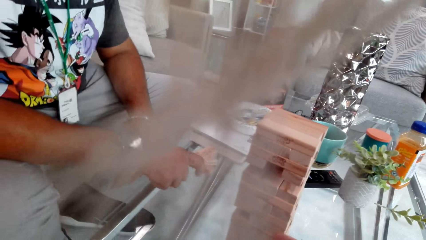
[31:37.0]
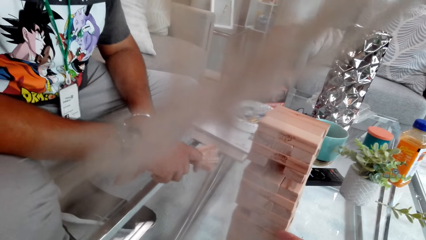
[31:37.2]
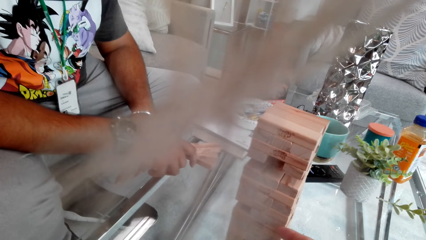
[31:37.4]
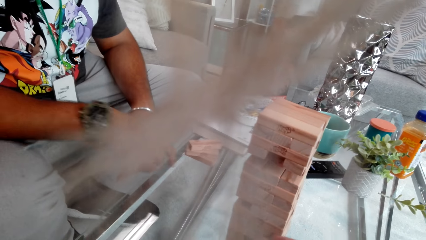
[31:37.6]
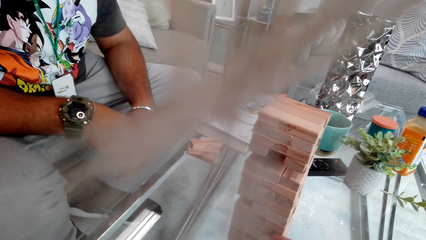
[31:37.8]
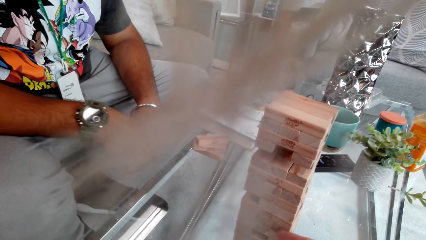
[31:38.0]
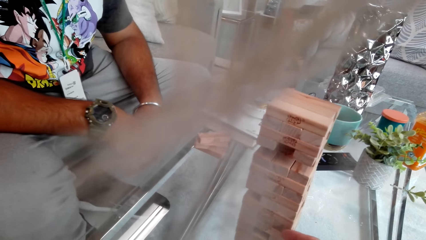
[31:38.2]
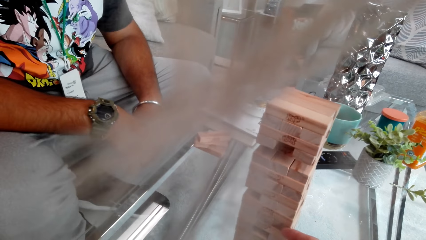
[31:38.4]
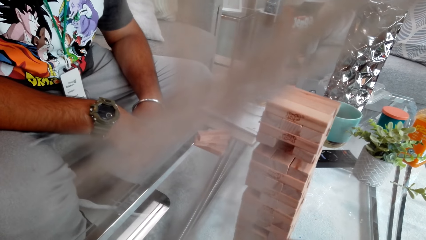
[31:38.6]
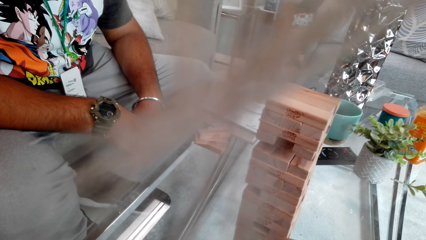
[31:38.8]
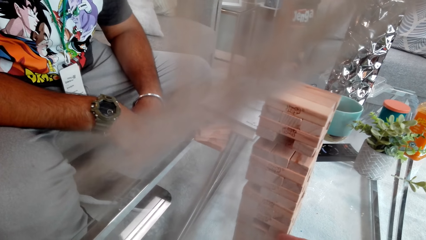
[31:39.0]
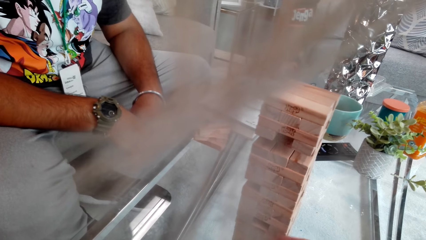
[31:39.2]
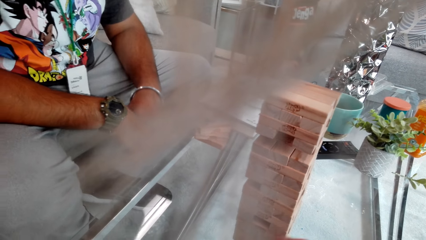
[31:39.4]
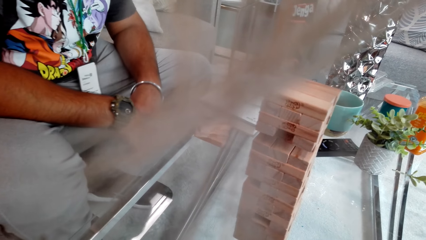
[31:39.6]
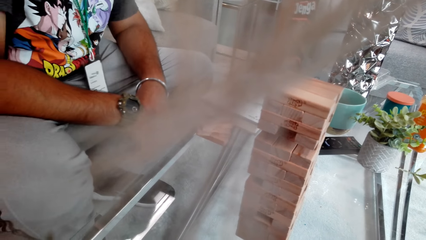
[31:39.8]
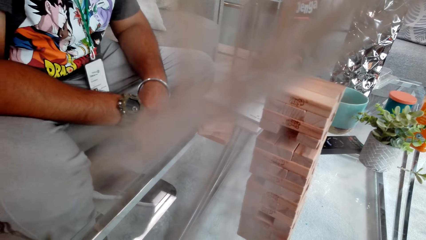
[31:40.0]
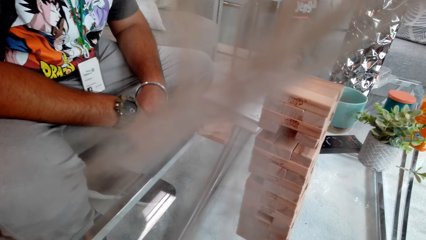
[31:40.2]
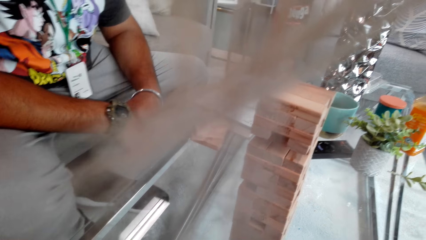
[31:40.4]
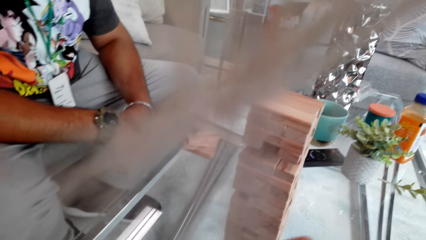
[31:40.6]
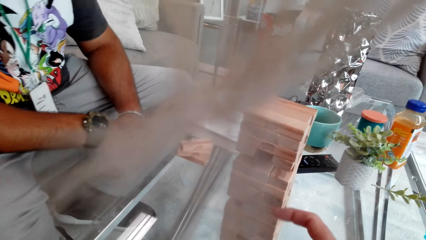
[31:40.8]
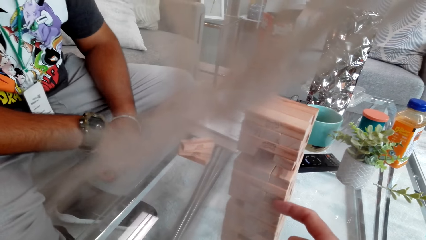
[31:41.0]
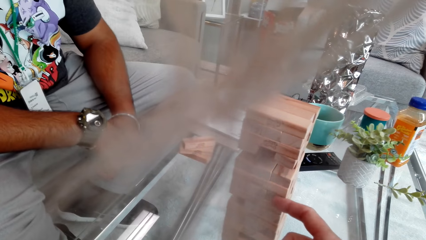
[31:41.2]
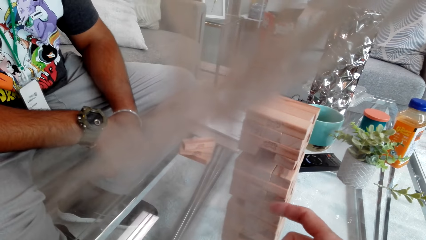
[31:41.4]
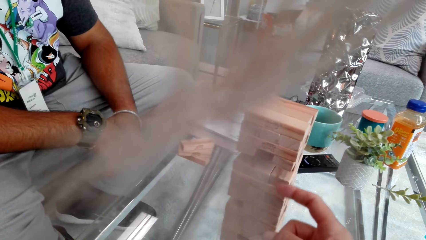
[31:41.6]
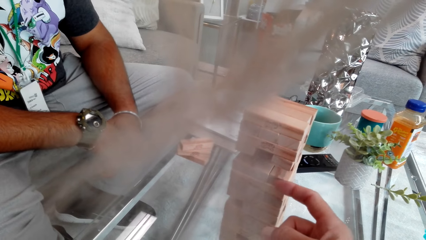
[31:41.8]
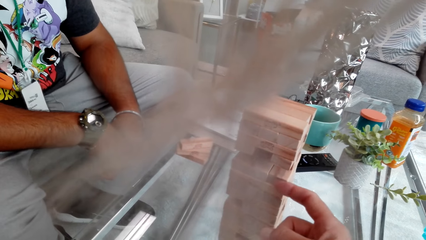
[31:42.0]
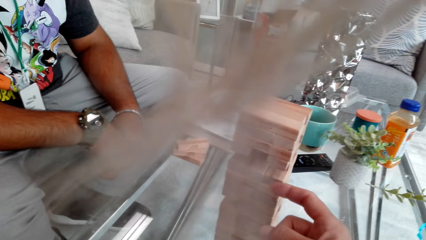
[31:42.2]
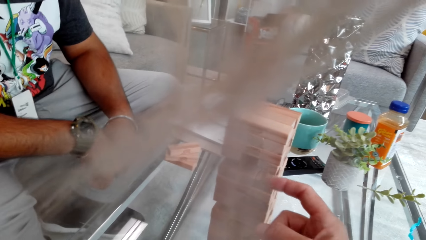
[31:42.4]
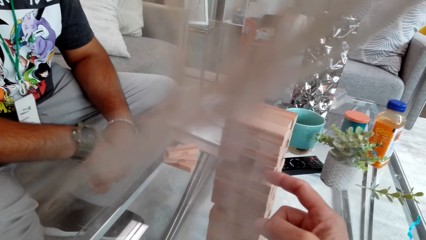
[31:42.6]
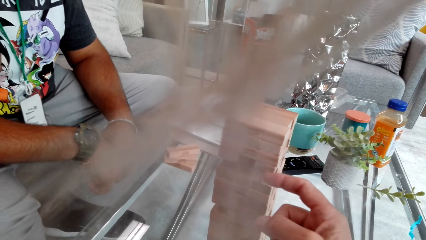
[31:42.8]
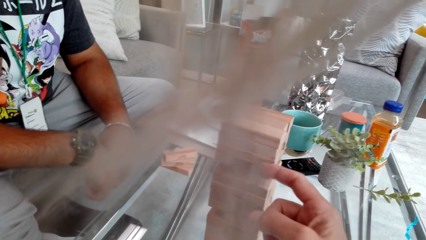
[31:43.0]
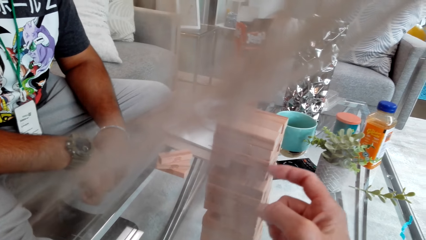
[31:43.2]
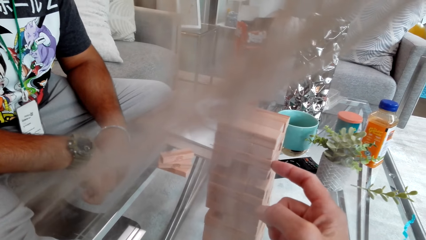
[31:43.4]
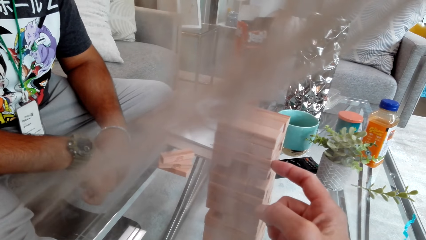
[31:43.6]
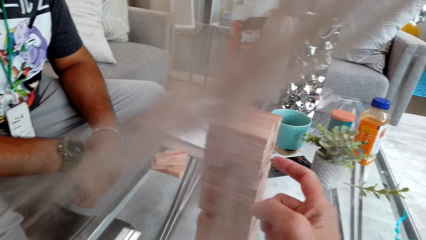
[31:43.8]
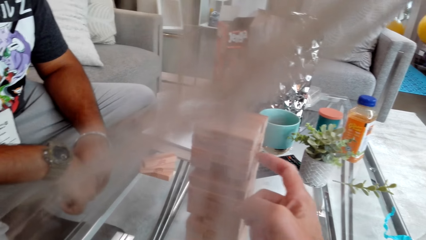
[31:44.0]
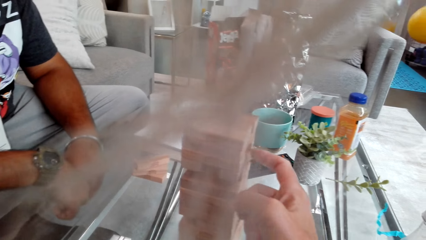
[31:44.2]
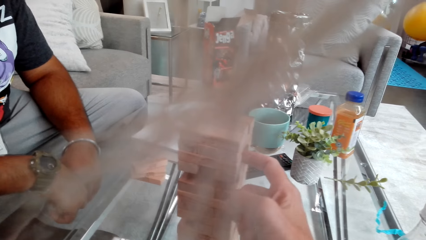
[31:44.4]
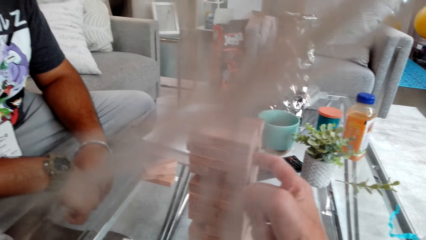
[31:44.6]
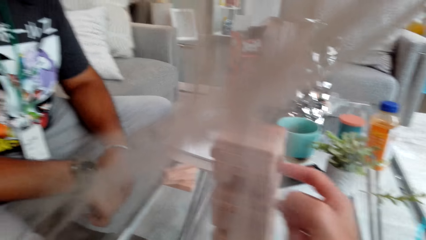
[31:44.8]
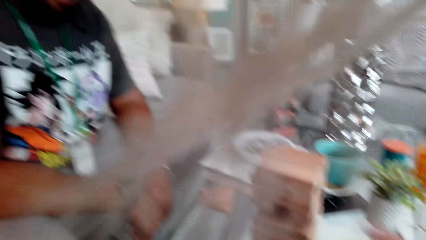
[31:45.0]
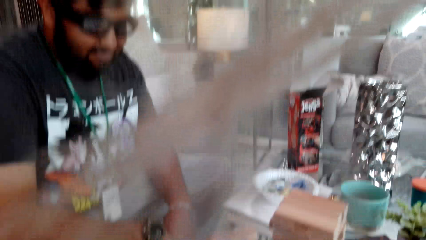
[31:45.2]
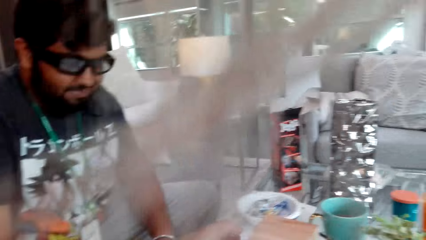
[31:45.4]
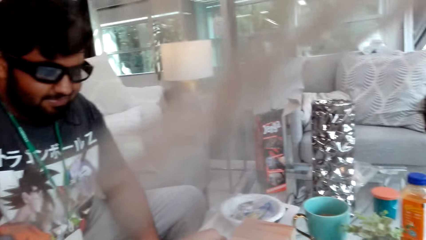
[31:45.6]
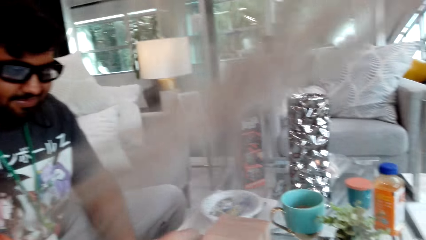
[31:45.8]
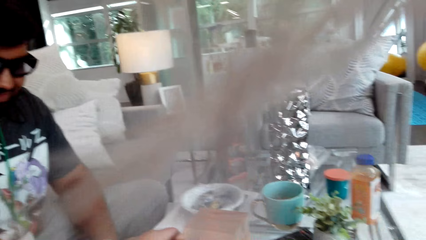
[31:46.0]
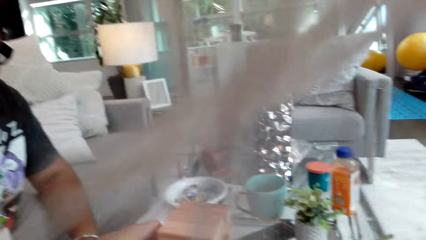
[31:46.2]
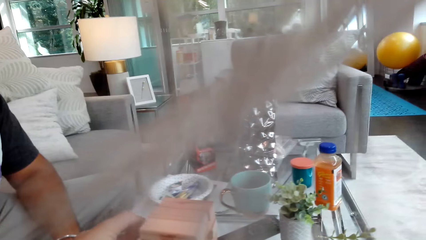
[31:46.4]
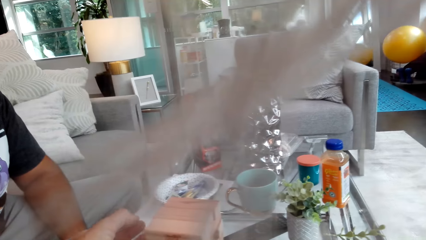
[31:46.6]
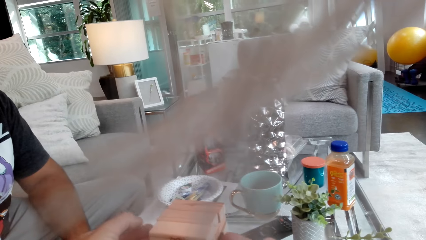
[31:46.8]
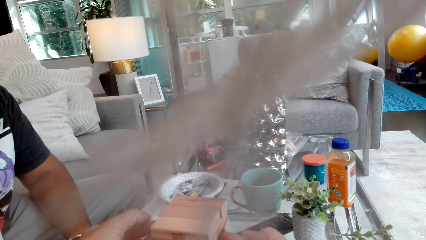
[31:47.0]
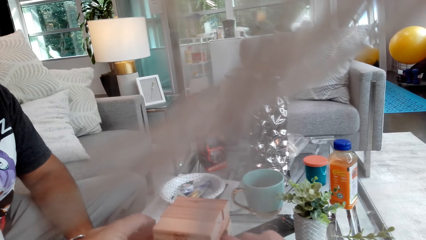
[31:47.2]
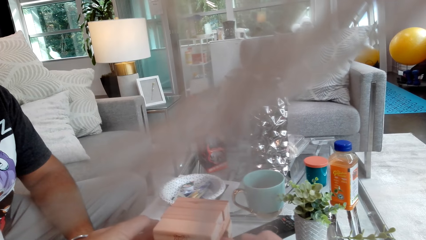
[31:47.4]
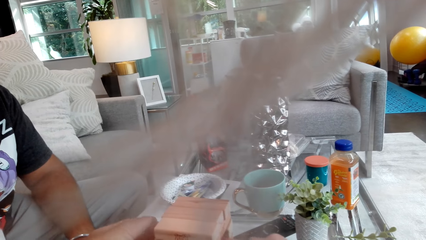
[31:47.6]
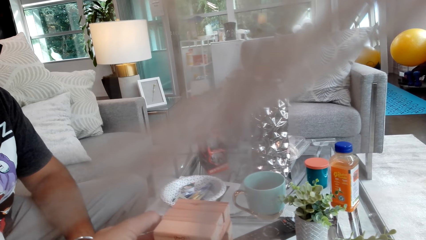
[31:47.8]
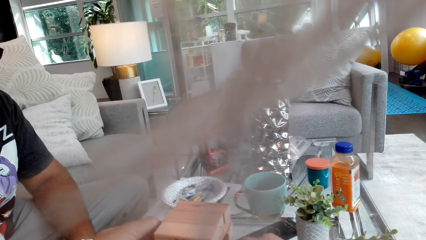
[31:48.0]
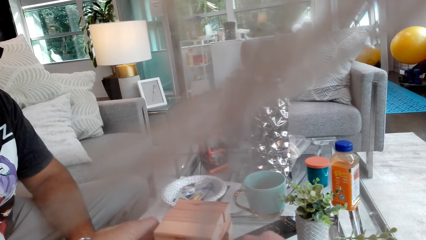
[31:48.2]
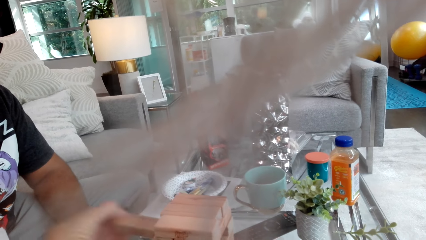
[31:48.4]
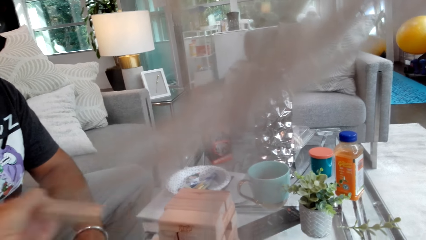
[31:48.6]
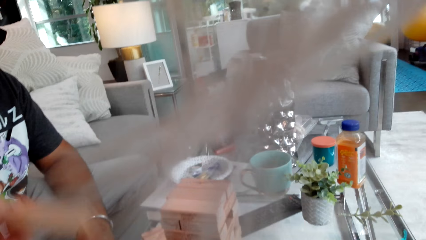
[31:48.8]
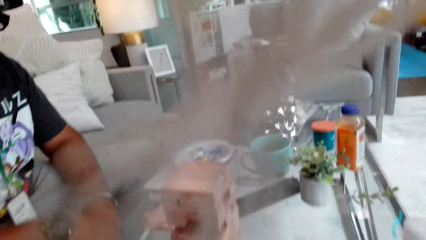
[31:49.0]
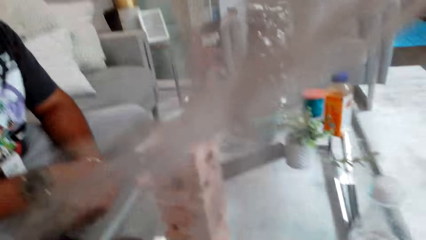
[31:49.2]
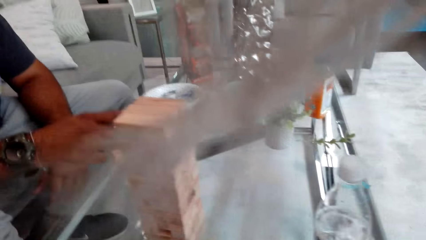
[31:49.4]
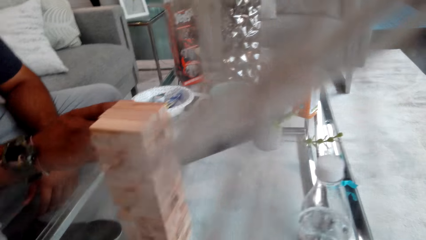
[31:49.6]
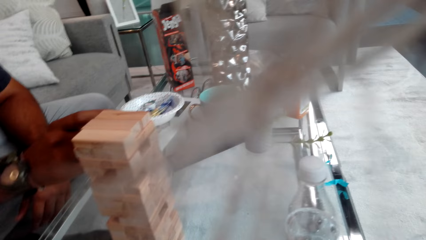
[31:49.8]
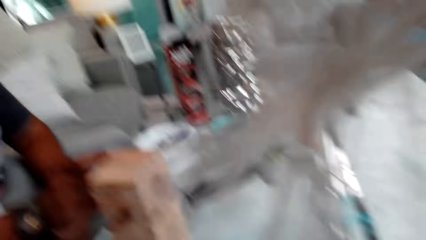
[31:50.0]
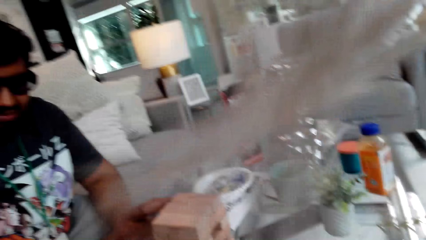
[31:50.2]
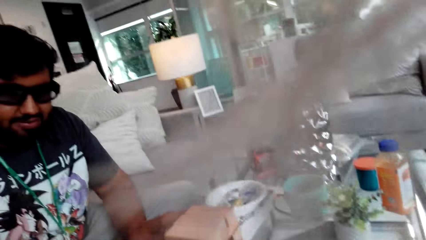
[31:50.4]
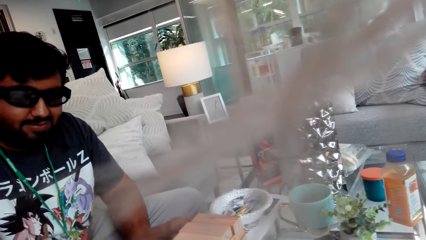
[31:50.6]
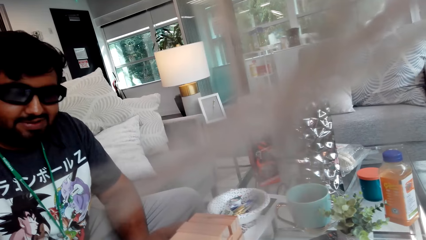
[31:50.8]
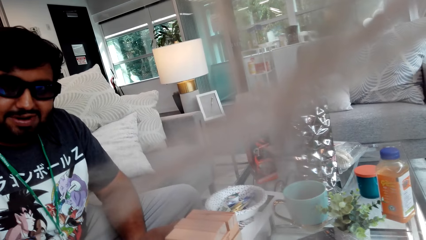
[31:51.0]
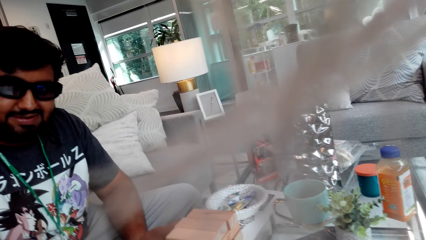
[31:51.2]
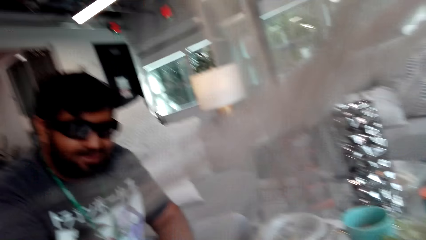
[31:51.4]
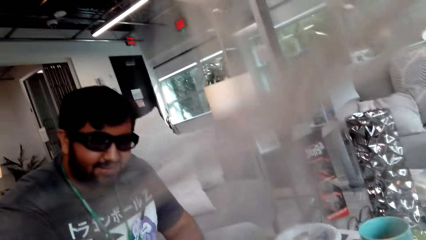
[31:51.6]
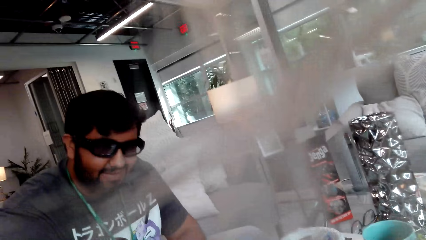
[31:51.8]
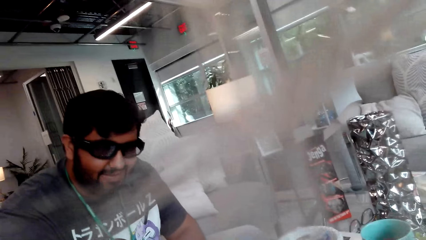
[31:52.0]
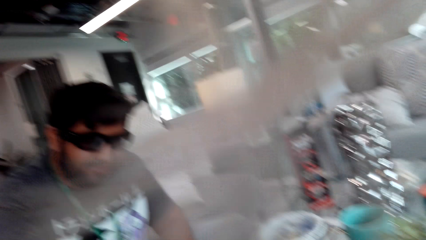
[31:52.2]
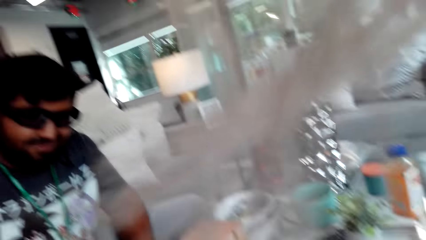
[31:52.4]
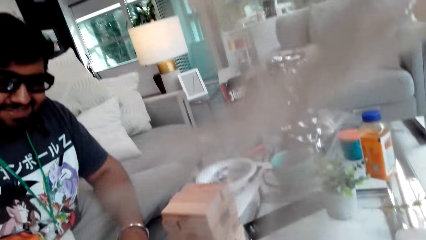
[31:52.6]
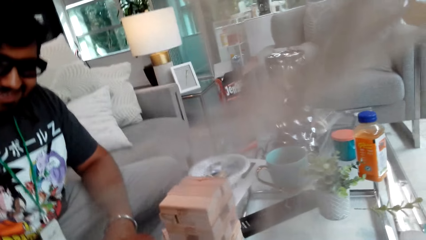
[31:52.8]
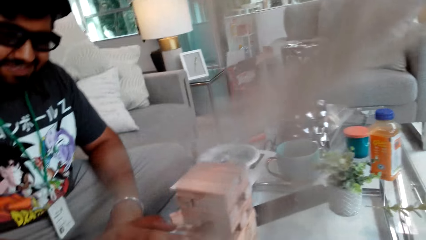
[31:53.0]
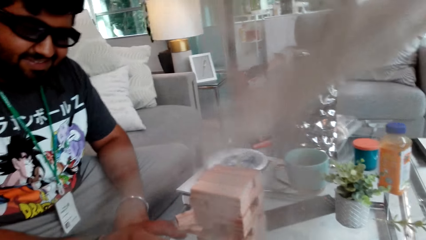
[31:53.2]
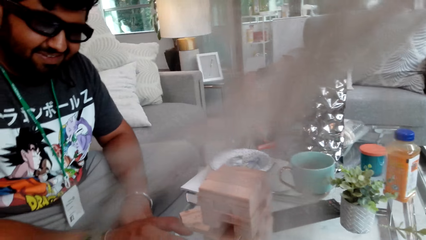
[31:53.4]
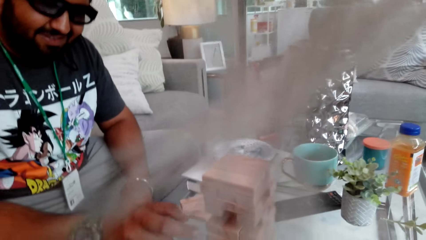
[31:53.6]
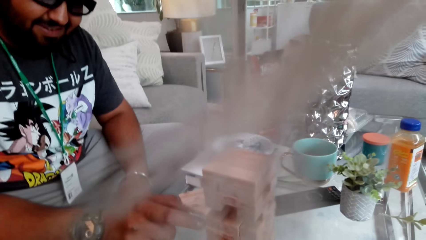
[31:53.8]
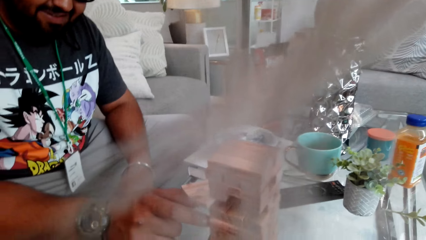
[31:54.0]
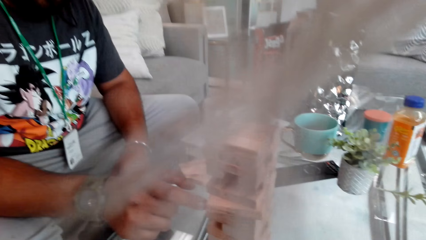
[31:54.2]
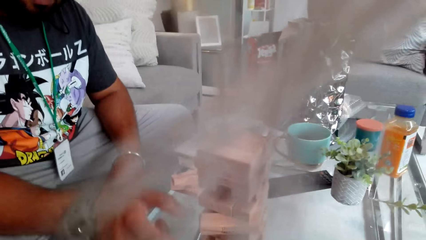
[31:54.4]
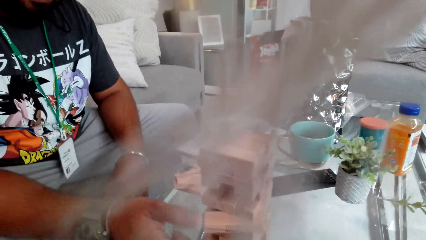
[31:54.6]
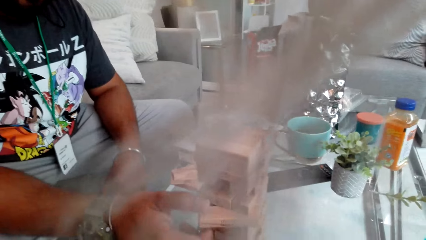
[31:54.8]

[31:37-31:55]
The camera wearer plays the jenga game. They touch a jenga block, pull the wood, look around, and take jenga blocks on the table near a person. The person touches the jenga tower. The person plays the jenga game, looks at the camera wearer, and removes the wood.
